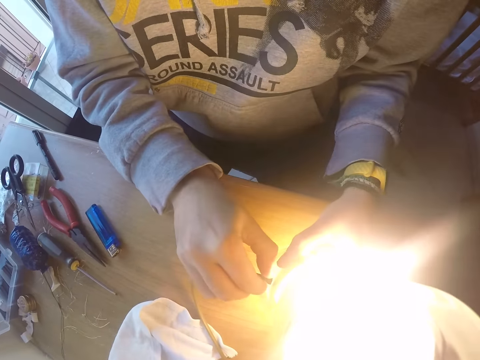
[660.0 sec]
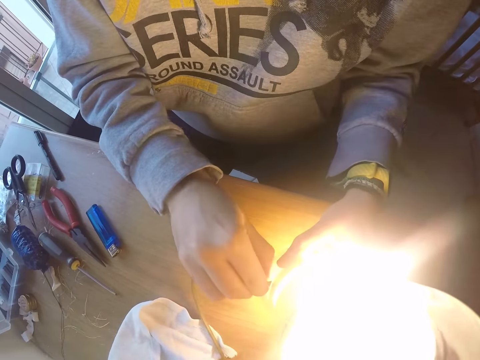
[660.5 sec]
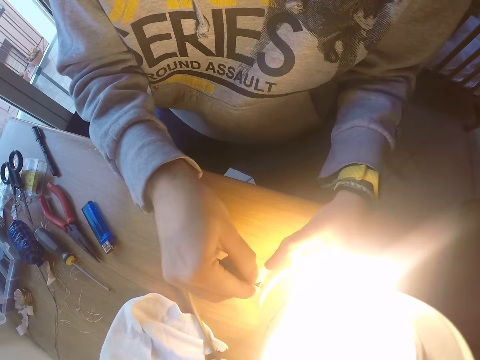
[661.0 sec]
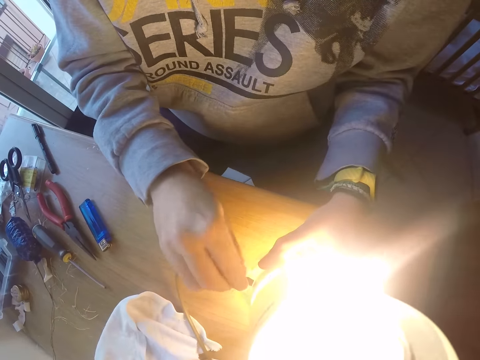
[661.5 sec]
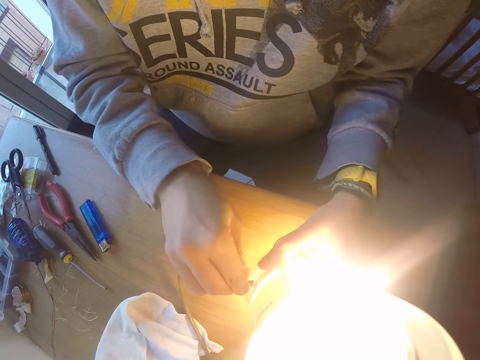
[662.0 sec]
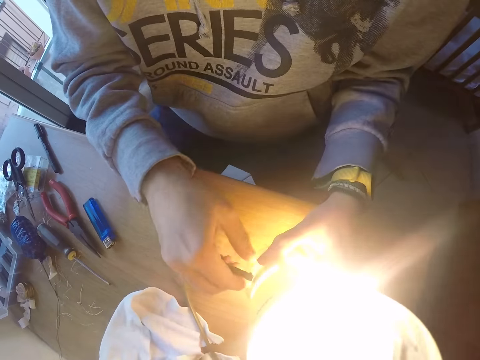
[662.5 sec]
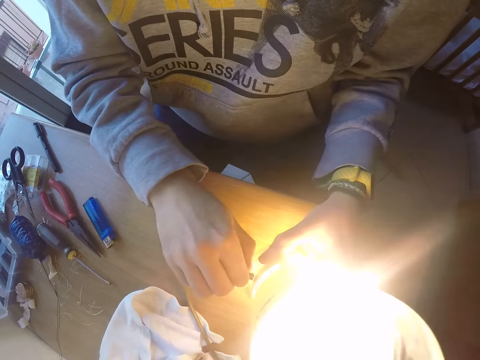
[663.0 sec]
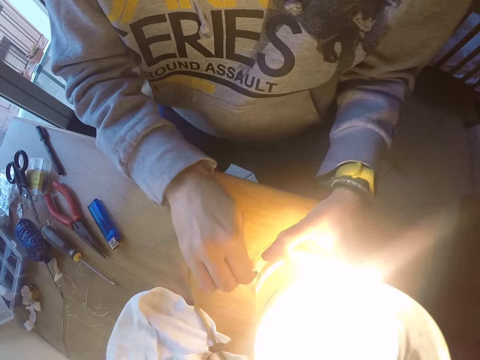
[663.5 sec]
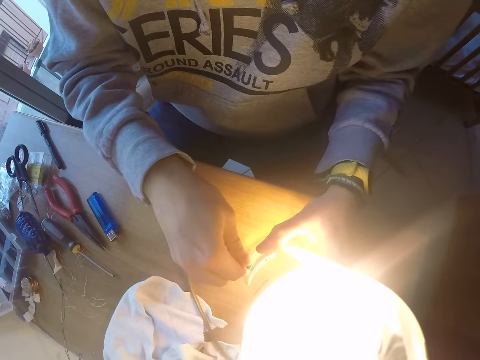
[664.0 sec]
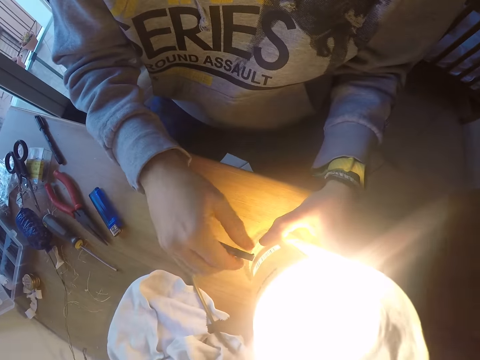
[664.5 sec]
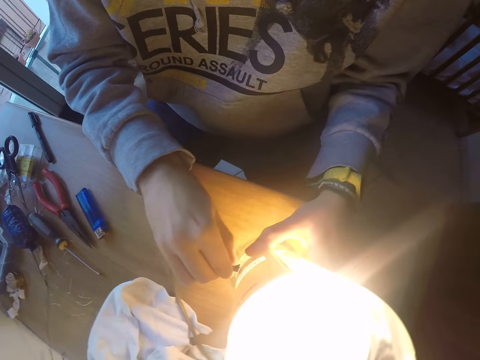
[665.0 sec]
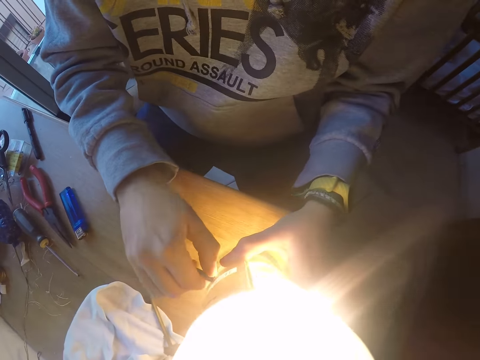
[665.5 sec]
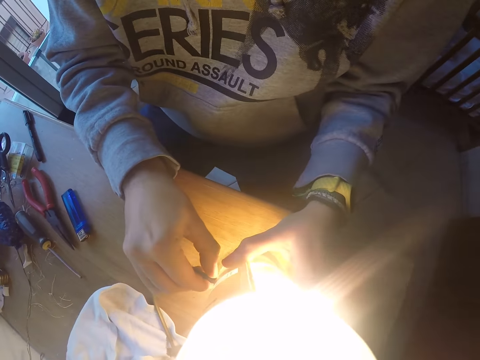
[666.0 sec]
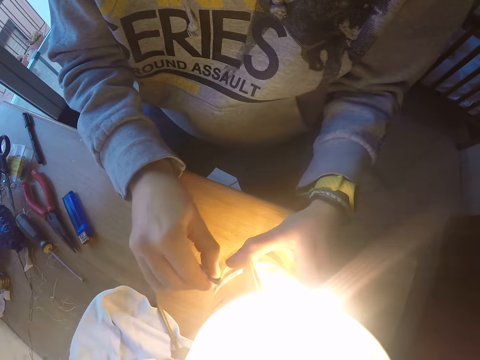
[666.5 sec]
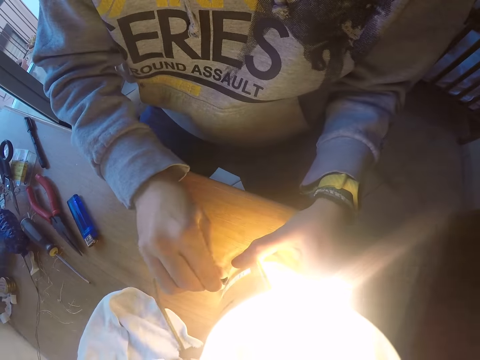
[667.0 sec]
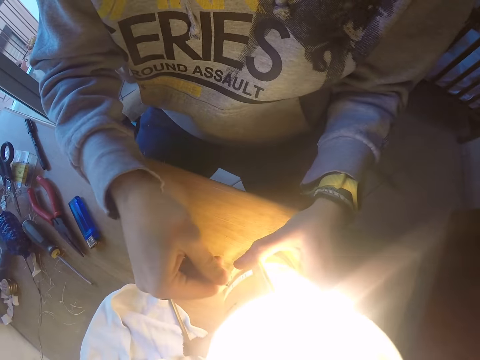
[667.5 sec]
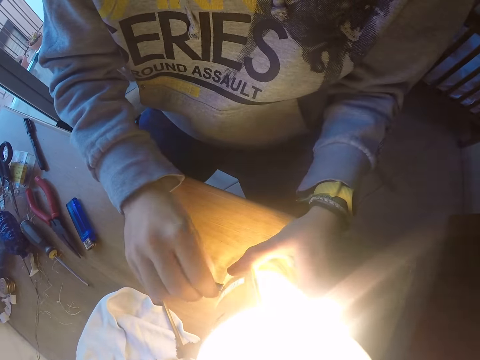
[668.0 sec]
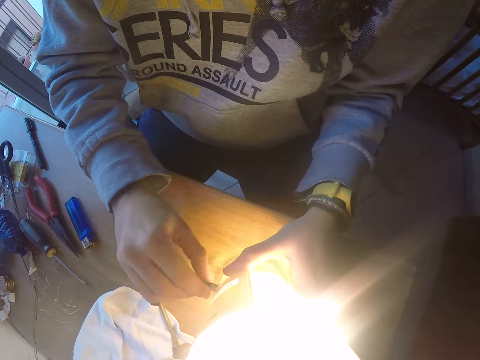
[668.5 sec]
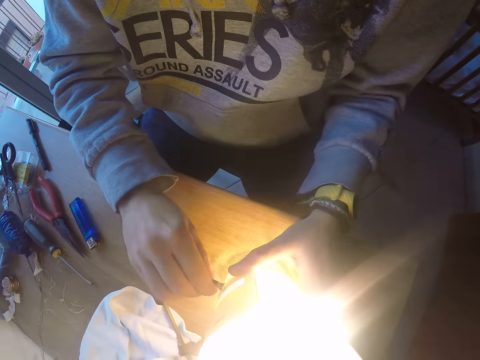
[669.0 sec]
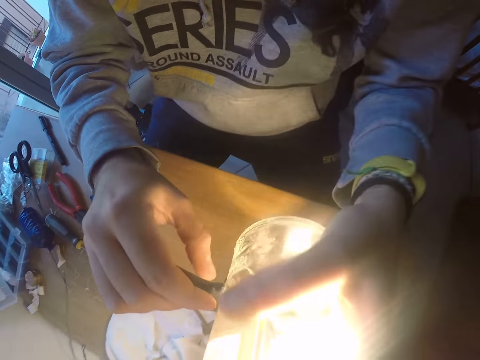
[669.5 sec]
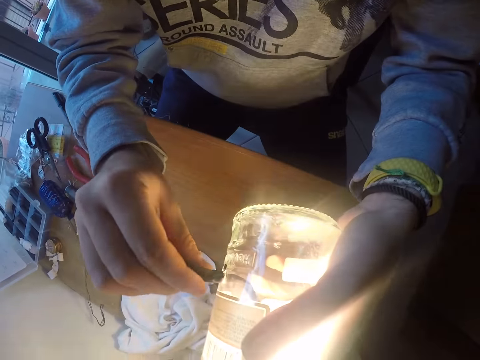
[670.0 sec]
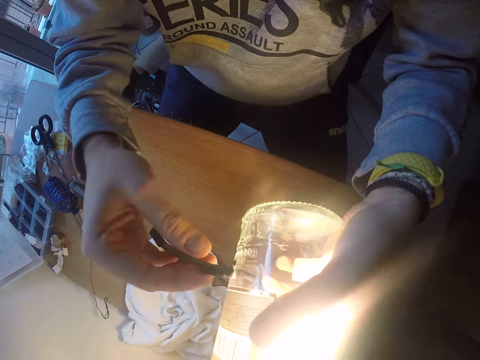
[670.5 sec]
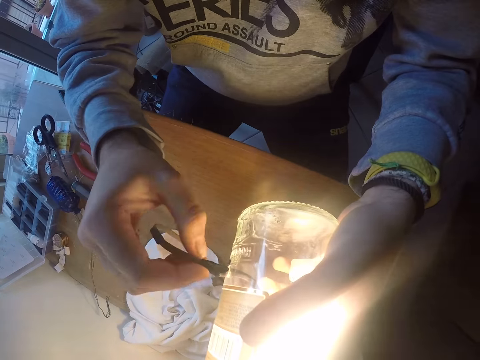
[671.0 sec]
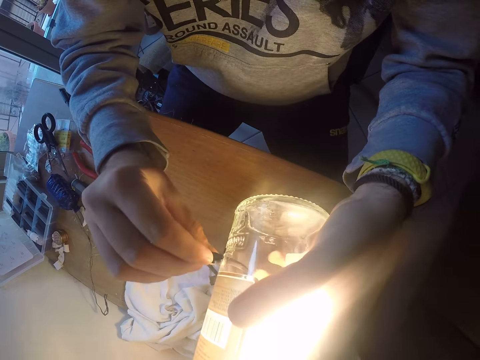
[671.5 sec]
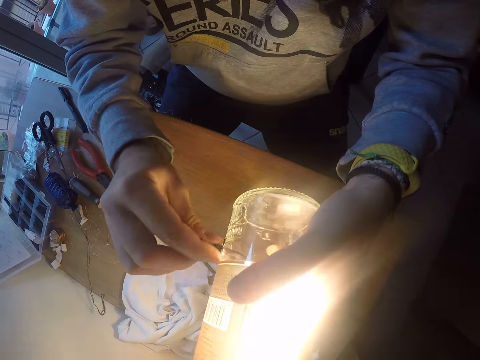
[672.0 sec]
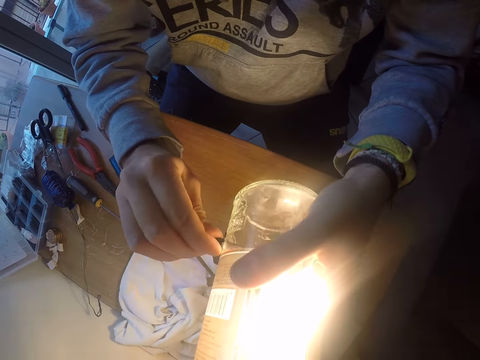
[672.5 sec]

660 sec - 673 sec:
The camera wearer raises the light bottle with both hands. He pushes the filament into the bottle with his right hand.

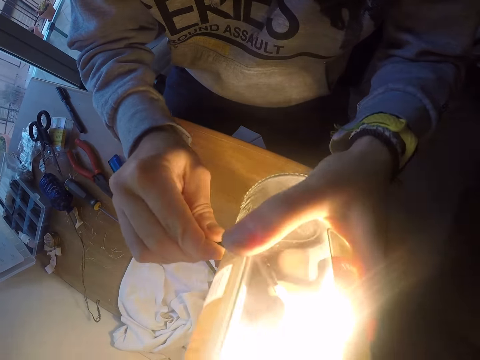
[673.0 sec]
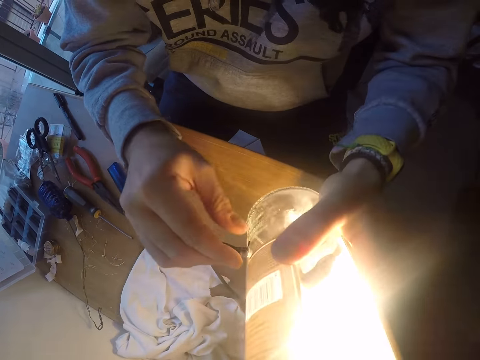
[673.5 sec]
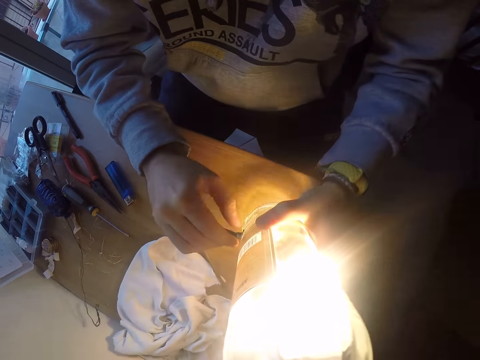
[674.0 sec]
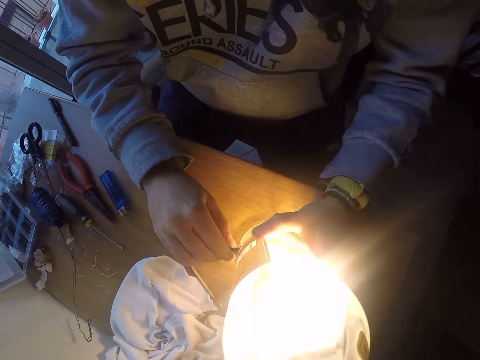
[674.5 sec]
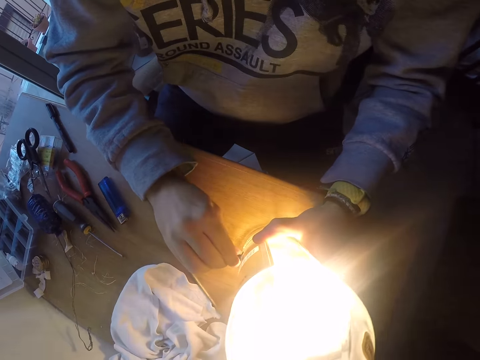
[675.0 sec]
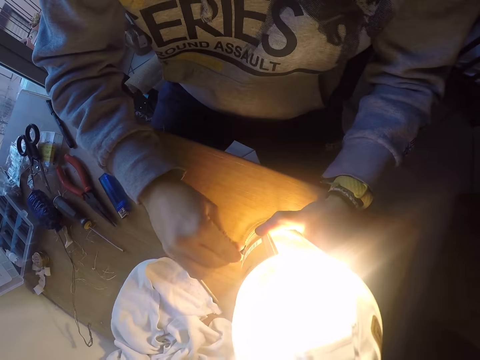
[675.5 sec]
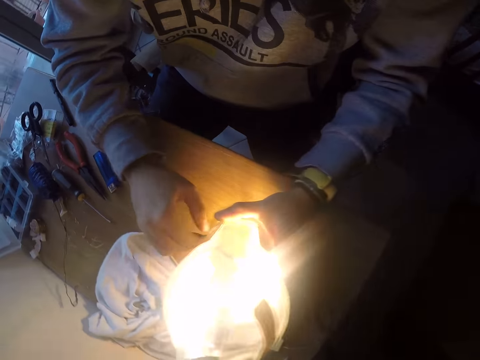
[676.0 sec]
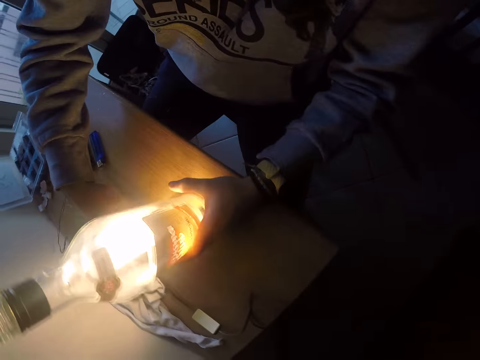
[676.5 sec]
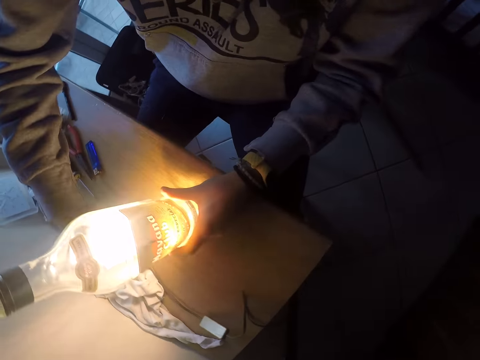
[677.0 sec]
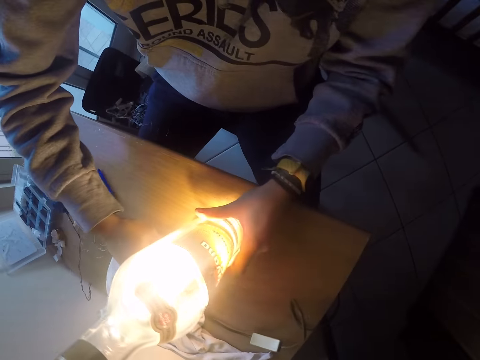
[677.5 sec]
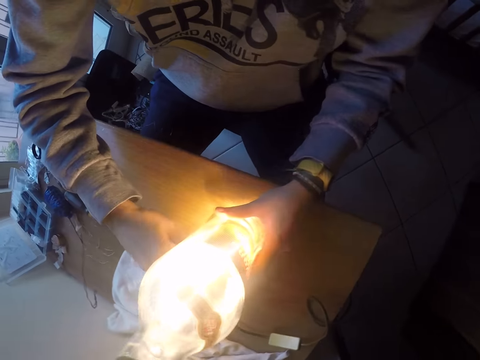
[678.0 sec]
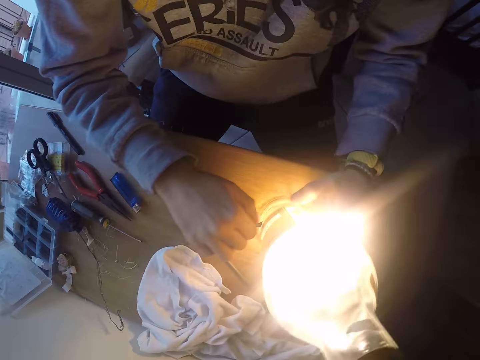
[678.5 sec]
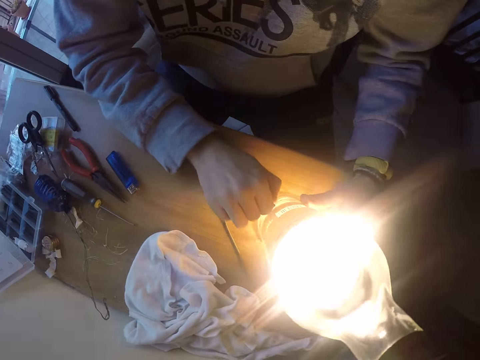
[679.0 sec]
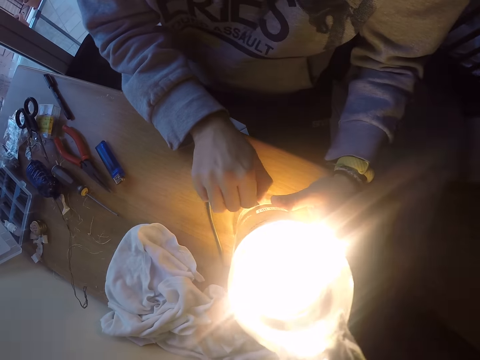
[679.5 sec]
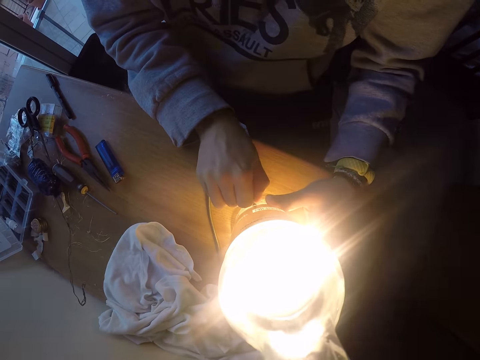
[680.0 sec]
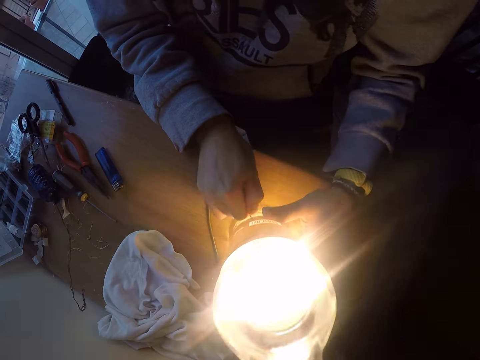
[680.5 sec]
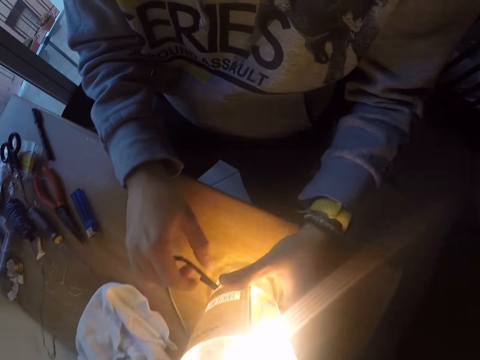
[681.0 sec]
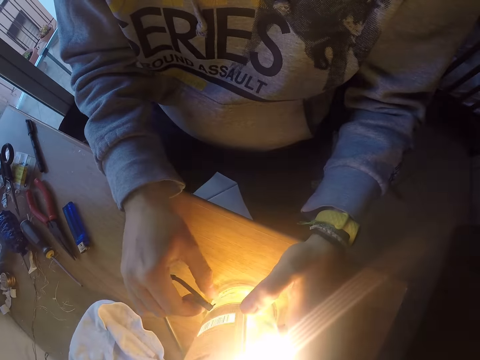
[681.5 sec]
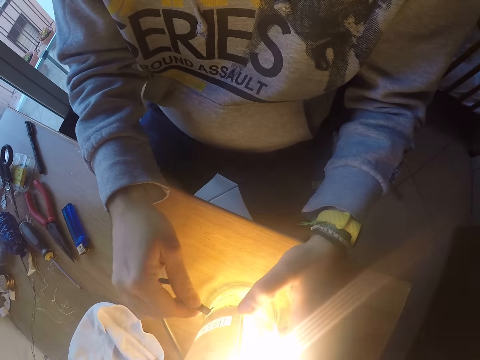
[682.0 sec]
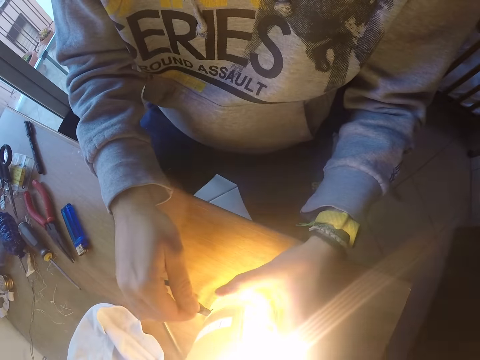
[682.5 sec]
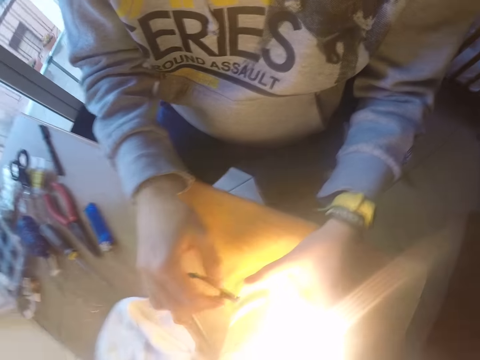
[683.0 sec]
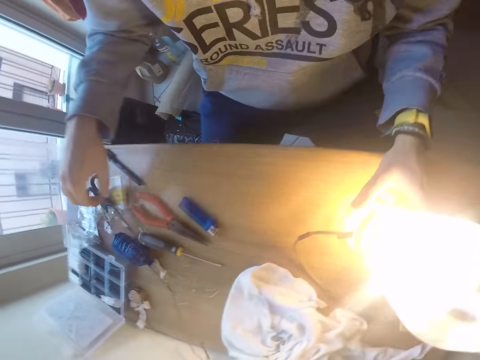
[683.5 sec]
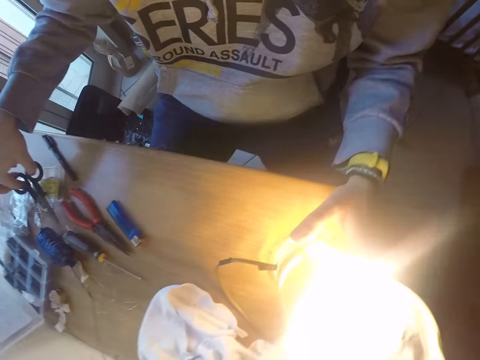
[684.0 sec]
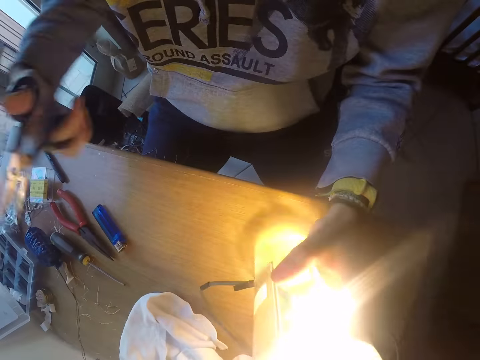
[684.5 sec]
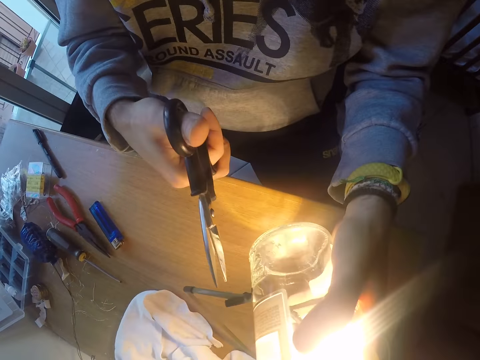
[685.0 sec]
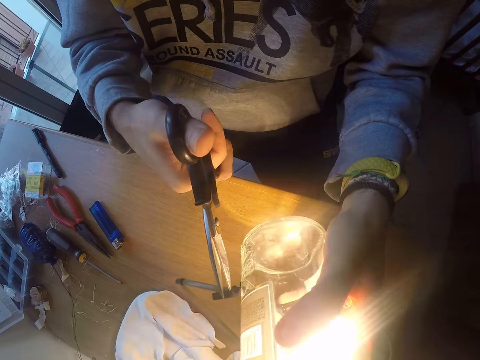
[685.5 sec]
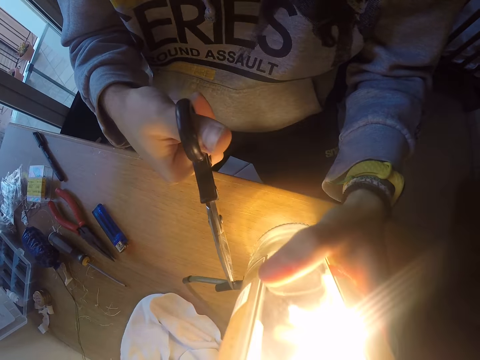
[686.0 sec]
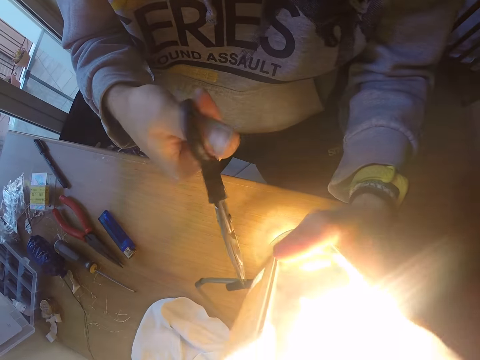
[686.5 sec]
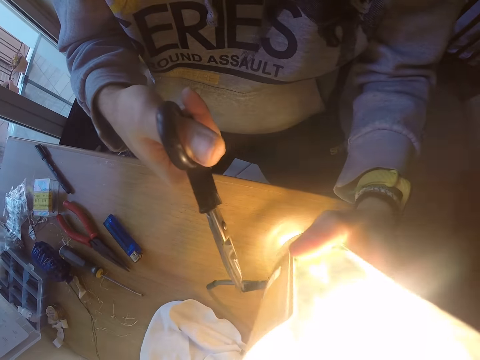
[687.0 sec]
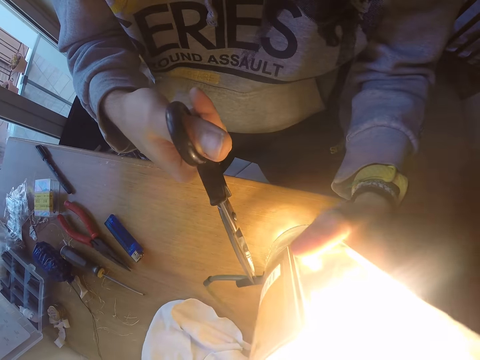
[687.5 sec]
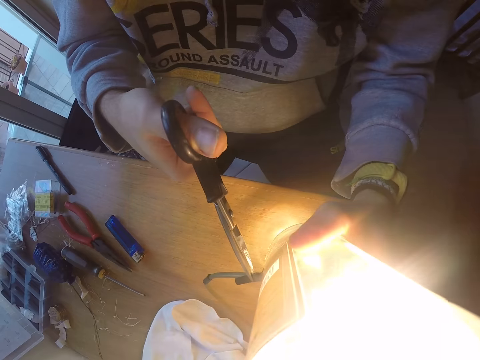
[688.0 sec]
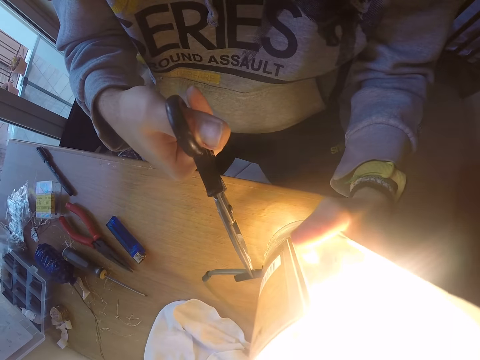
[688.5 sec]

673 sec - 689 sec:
The camera wearer puts the bottle on the table with both hands. He pushes the filament into the bottle with his right hand. He turns the bottle with his left hand. He pushes the filament into the bottle with his right hand. He turns the bottle with his left hand. He presses the filament with his right hand. He picks up scissors with his right hand. He lifts the bottle with his left hand. He slices the piece of rubber with the scissors in his right hand.
